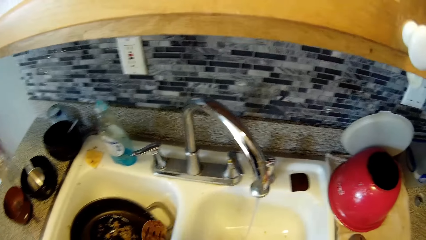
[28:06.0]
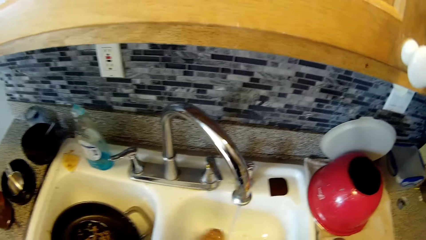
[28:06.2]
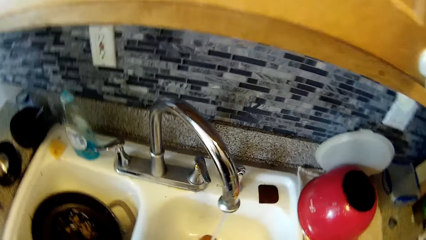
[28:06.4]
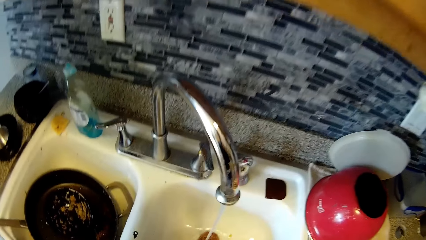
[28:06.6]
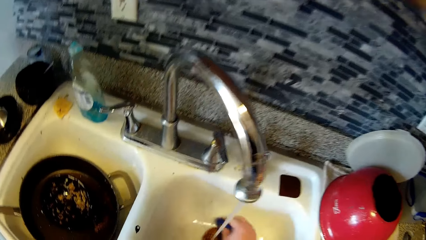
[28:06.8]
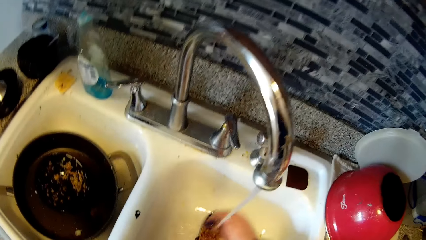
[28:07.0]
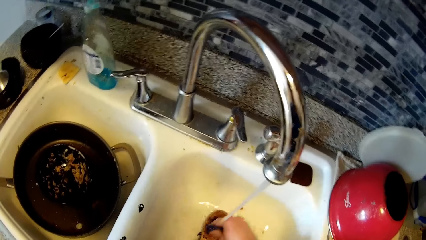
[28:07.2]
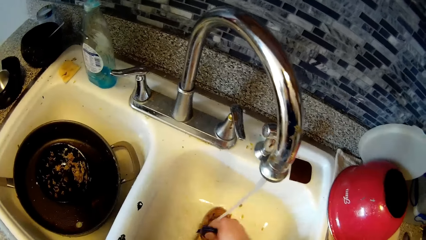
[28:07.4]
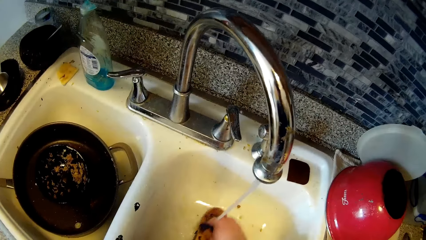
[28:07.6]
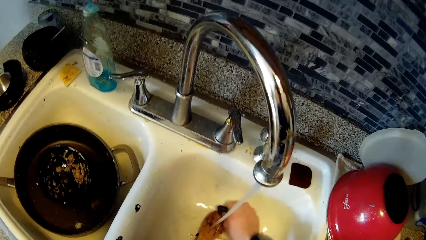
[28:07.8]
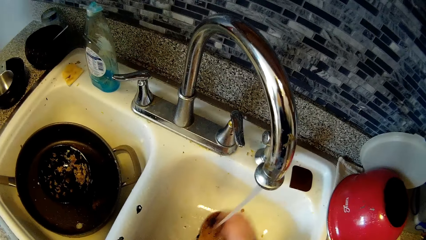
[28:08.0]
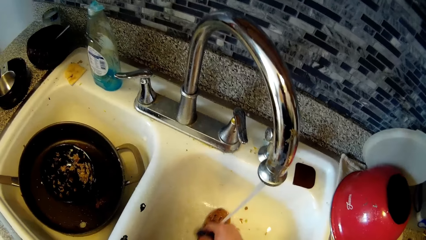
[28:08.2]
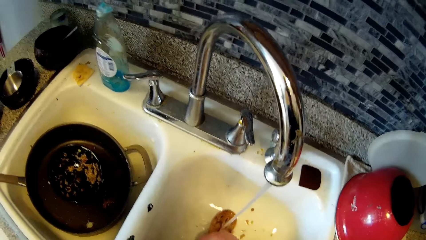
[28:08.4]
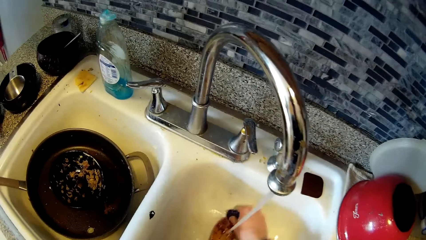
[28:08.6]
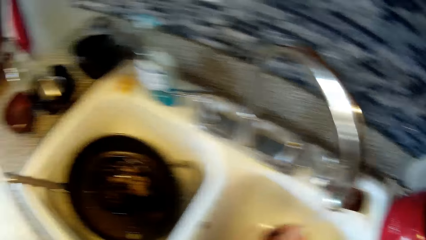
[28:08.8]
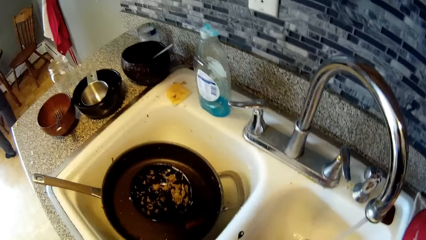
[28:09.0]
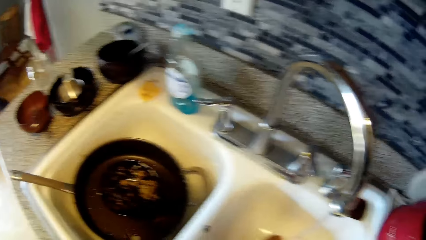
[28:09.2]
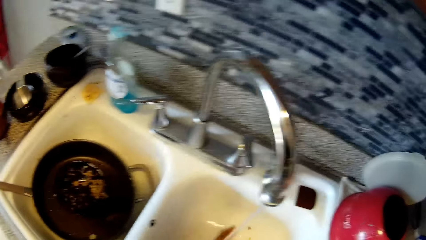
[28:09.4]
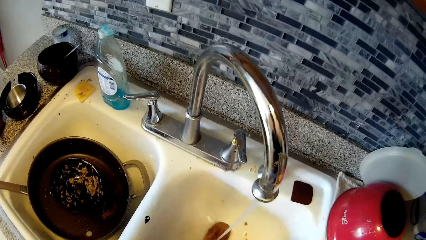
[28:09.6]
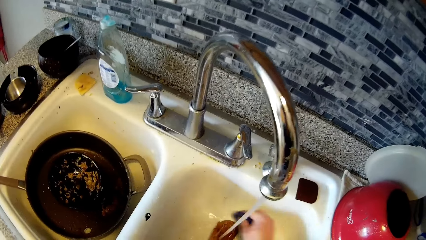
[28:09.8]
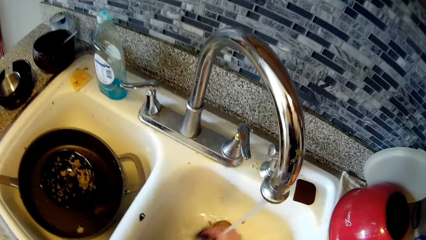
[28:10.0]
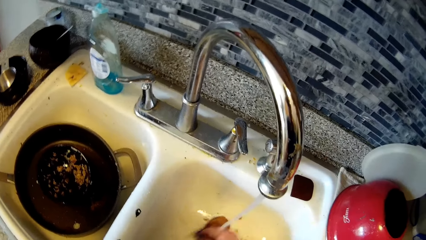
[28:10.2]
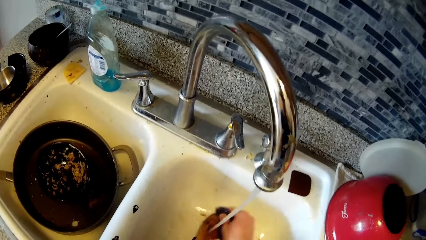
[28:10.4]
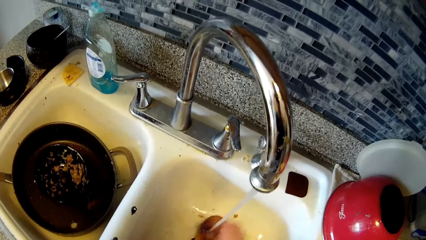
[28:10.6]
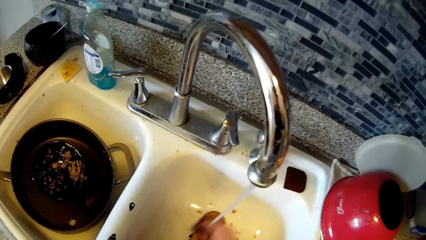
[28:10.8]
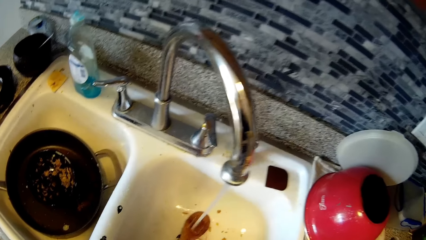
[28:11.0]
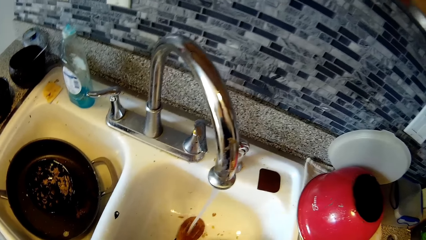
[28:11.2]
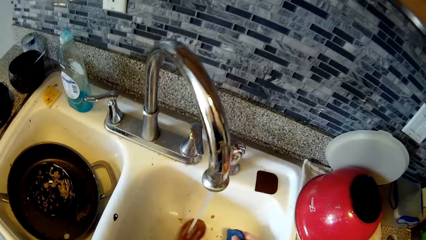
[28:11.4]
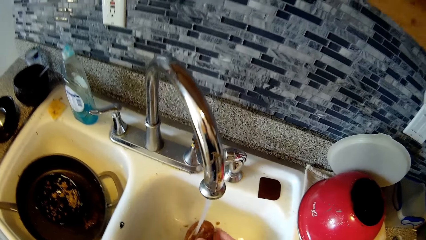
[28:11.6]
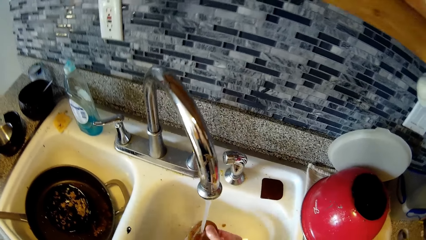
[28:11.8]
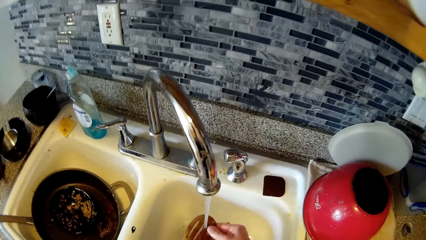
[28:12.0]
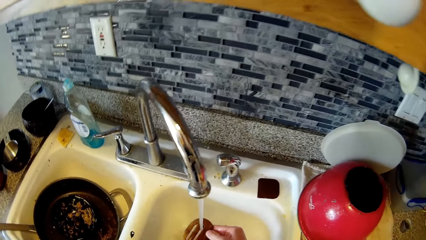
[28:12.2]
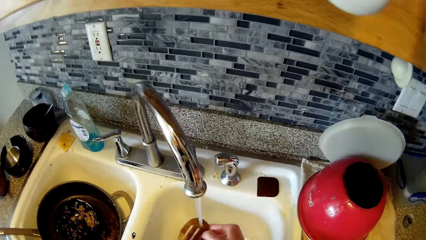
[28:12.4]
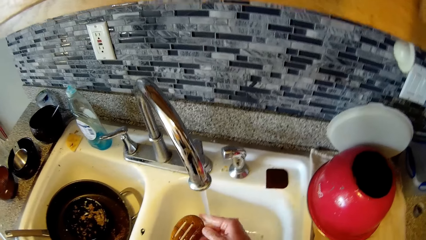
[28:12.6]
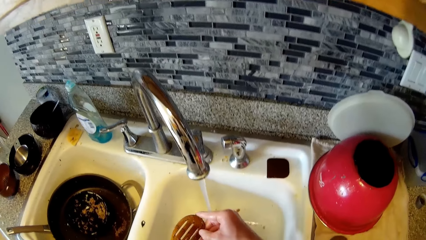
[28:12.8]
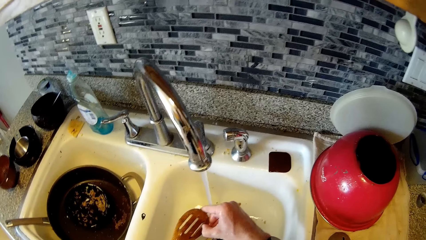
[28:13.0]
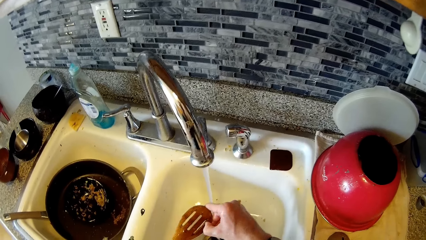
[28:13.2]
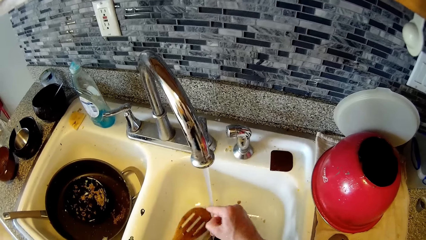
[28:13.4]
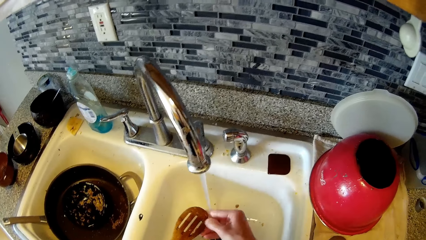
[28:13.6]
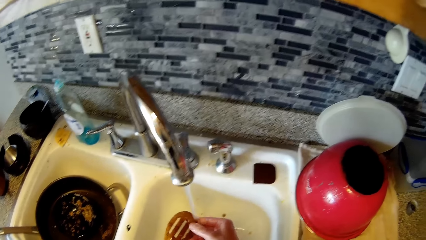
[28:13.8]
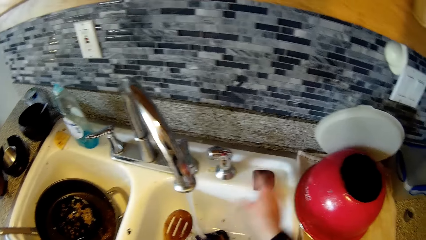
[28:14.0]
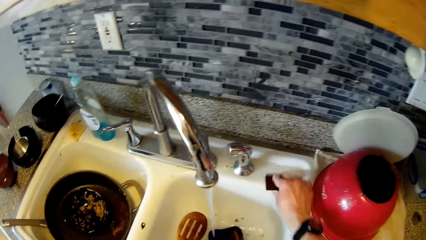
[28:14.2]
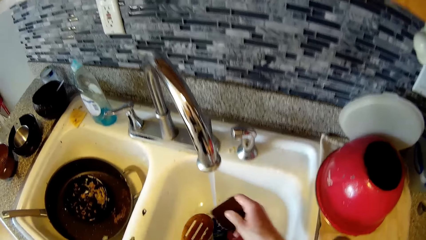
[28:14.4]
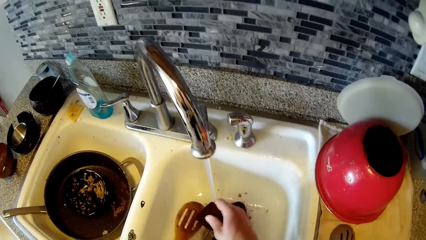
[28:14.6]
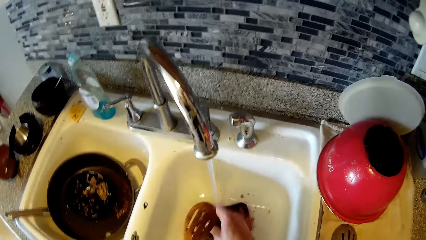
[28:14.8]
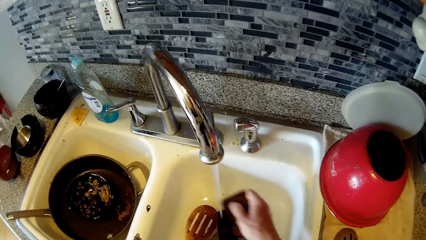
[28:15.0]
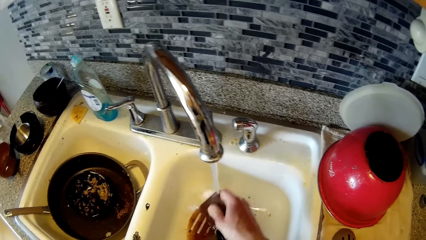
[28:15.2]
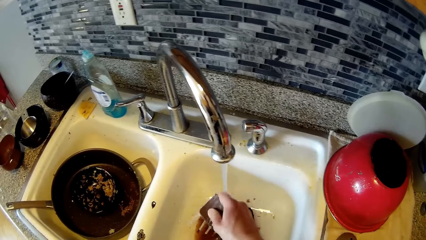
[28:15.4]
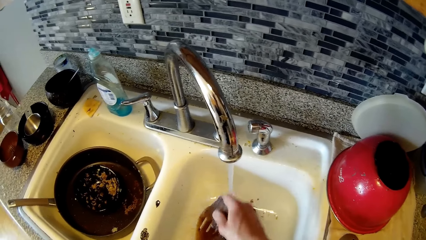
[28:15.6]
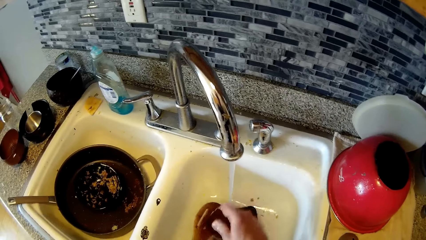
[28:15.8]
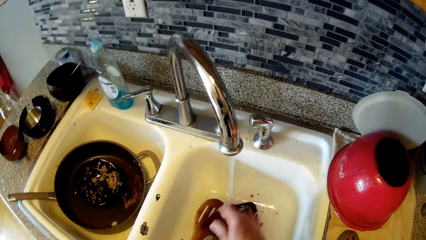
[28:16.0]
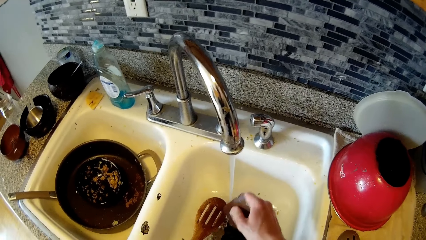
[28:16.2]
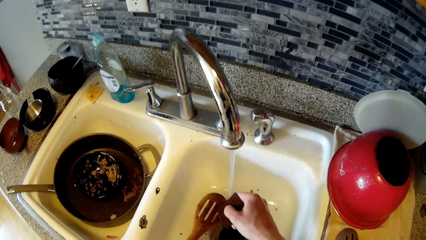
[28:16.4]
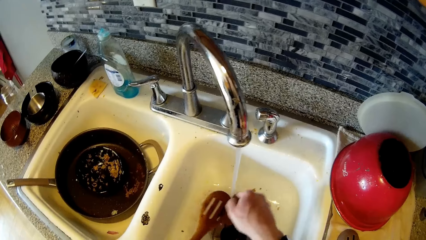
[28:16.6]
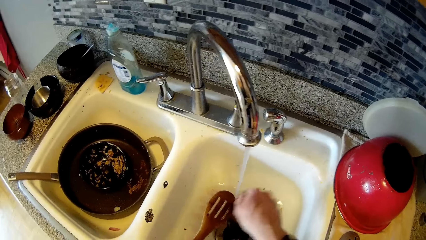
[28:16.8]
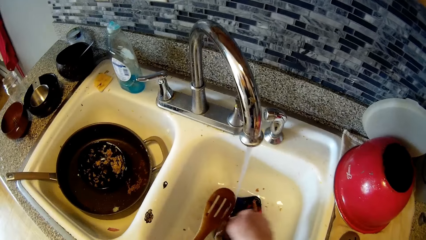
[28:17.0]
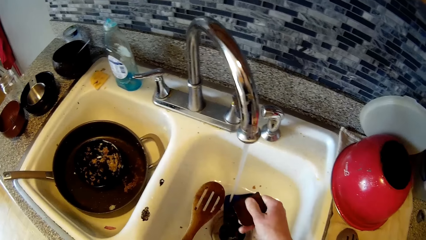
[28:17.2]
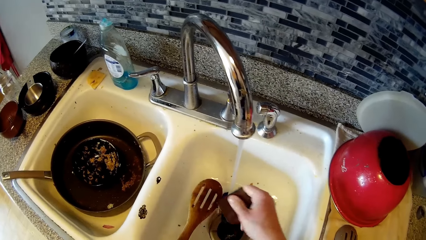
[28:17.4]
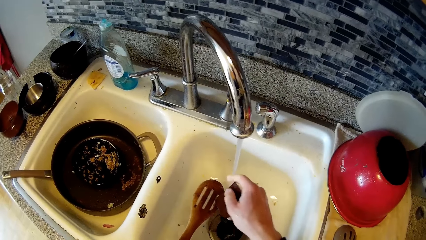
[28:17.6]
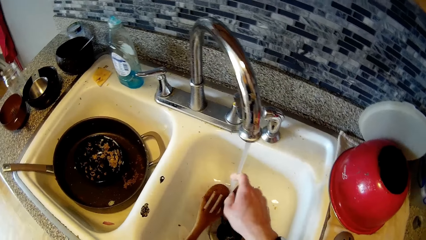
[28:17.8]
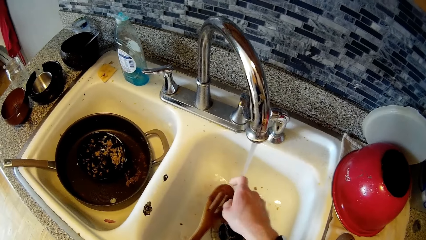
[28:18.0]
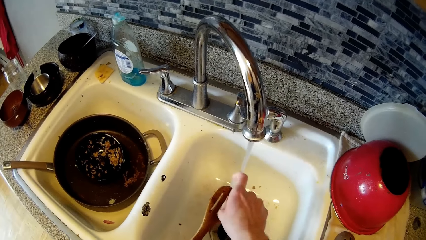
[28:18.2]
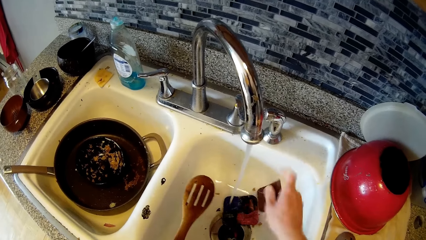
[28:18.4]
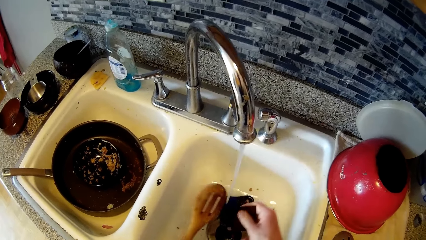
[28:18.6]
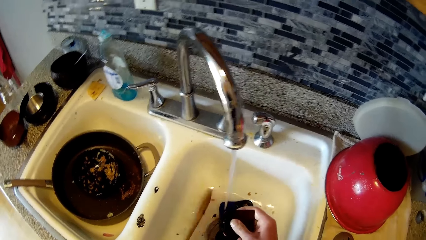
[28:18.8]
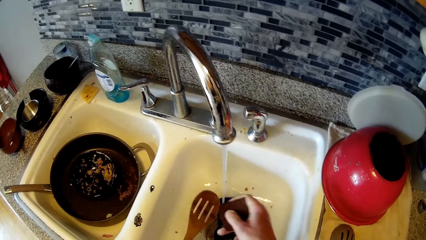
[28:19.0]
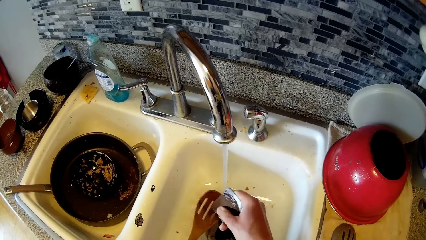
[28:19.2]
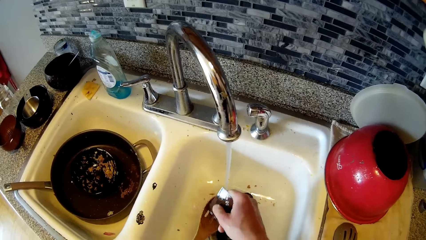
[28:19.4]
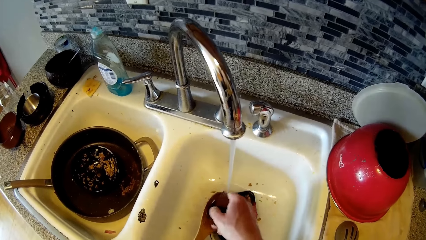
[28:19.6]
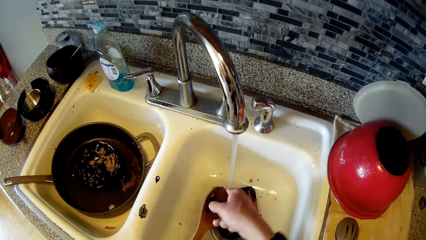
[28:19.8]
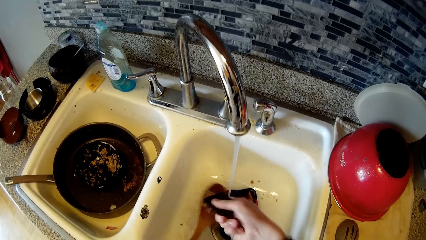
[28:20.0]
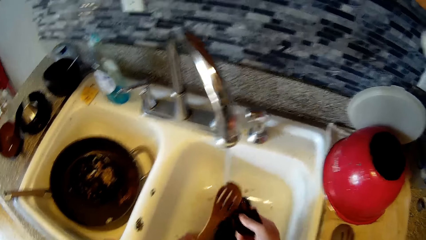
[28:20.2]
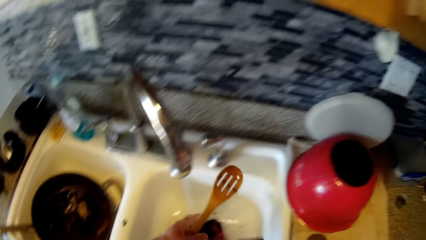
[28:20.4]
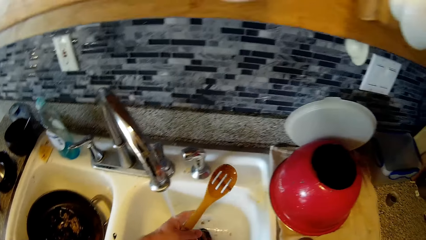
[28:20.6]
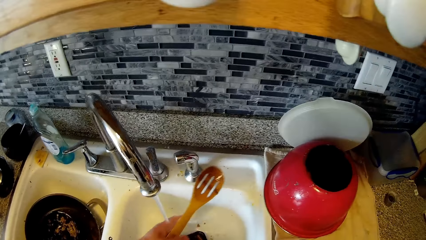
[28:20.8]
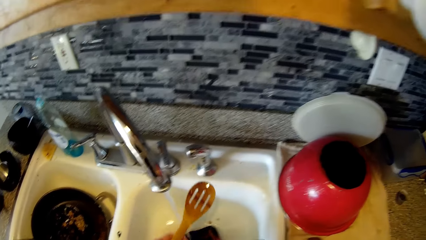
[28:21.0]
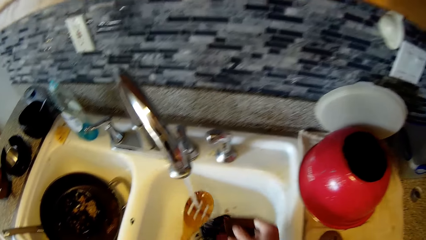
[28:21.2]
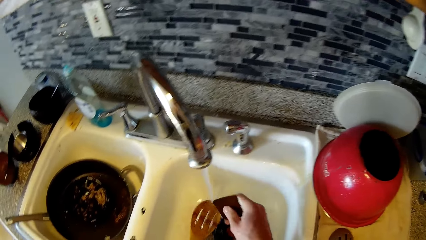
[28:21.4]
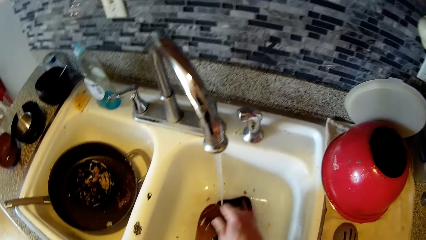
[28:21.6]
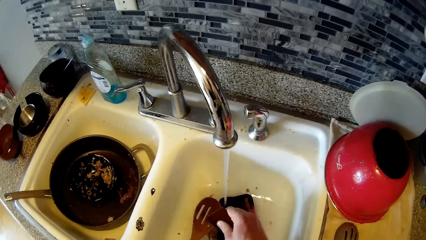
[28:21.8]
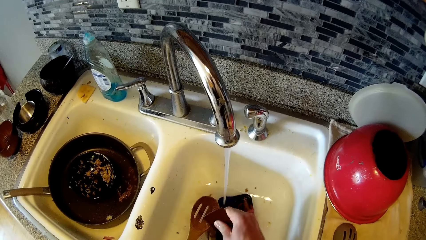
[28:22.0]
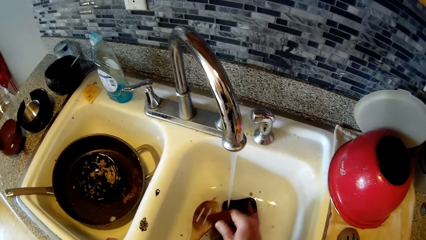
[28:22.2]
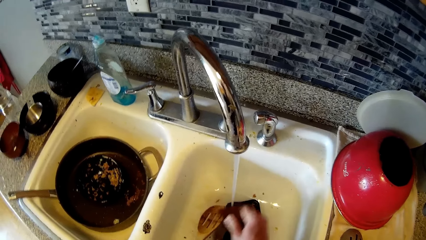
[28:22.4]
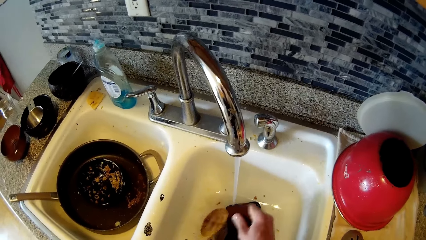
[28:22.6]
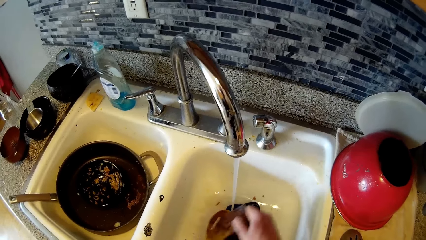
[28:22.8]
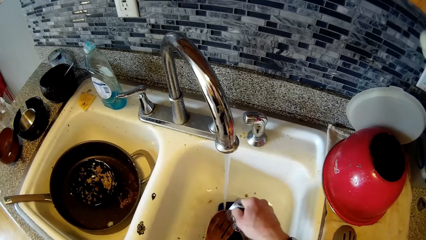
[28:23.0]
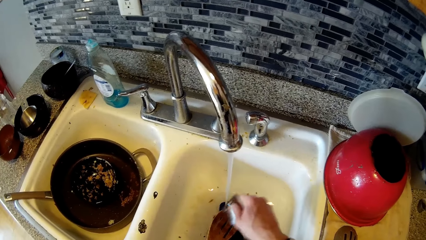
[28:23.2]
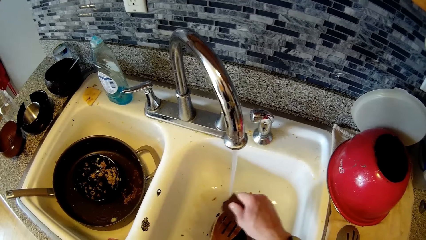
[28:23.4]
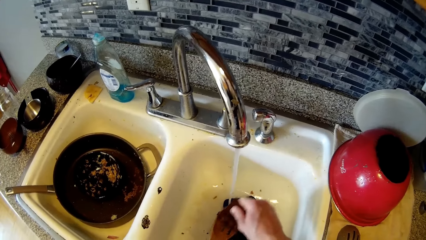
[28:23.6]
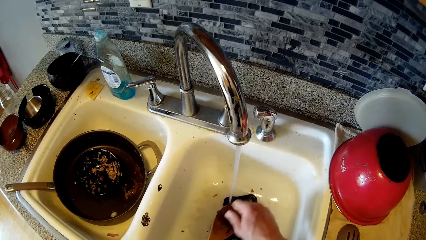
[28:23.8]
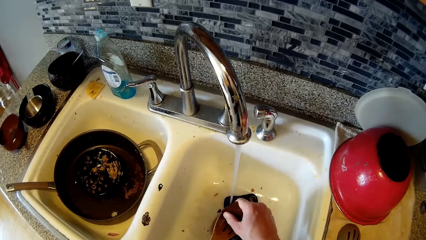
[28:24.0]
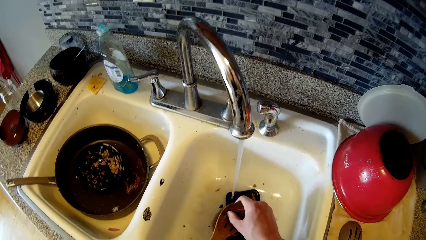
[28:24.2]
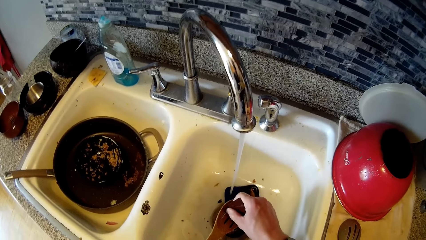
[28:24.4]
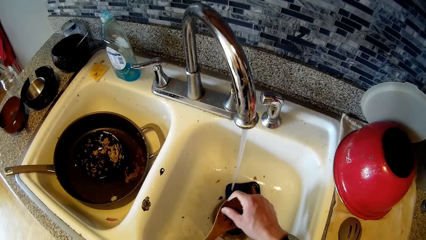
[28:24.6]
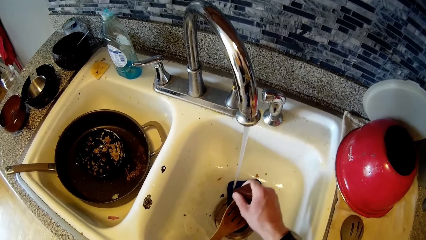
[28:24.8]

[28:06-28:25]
The camera wearer picks a spoon from a pan in the sink. He washes the spoon with the sponge inside the sink. He drops the sponge in the sink. He scrapes the spoon with his right thumb. He takes the scraper on top of the sink with his right hand. He scrapes the spoon with the scraper. He puts his left hand under the tap. He scrapes the spoon with the scraper.
